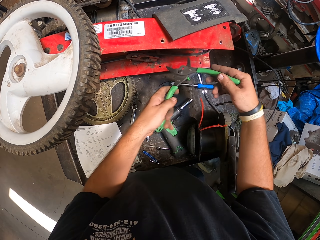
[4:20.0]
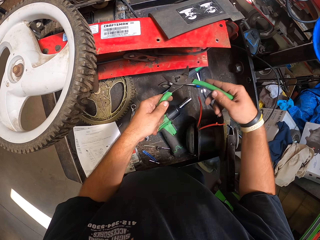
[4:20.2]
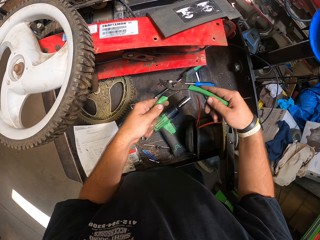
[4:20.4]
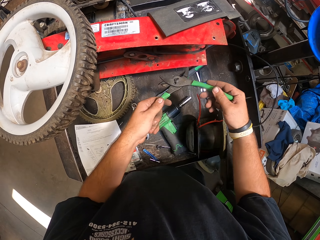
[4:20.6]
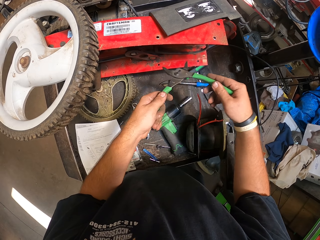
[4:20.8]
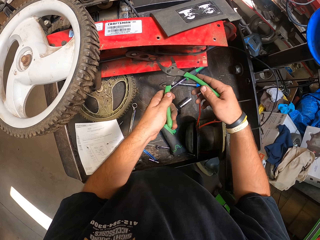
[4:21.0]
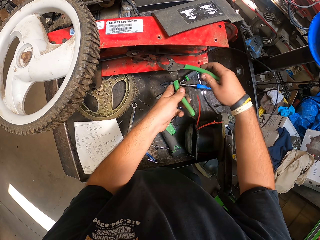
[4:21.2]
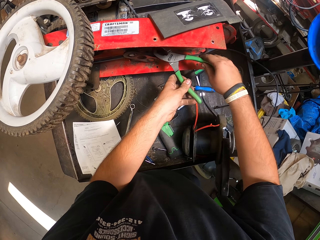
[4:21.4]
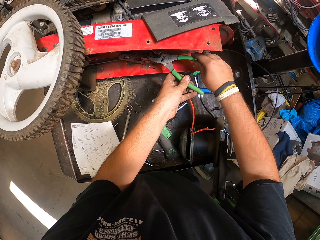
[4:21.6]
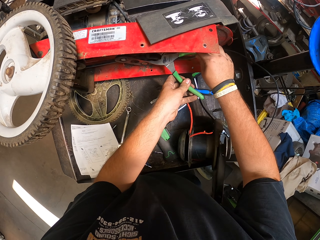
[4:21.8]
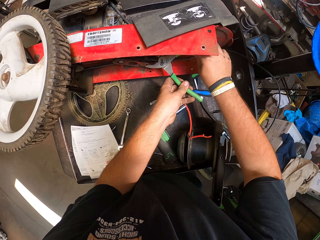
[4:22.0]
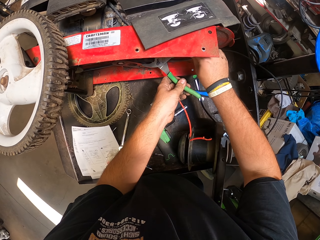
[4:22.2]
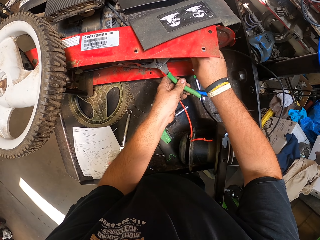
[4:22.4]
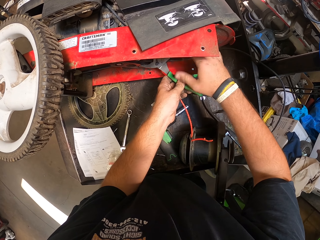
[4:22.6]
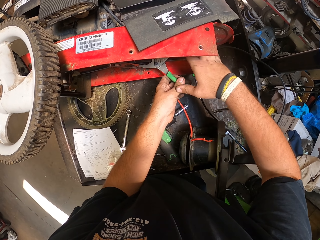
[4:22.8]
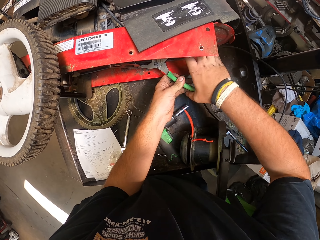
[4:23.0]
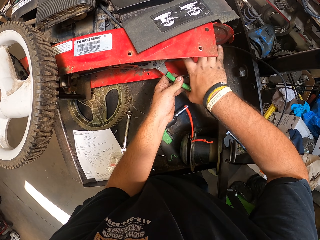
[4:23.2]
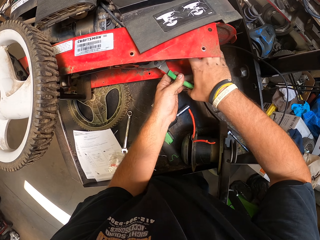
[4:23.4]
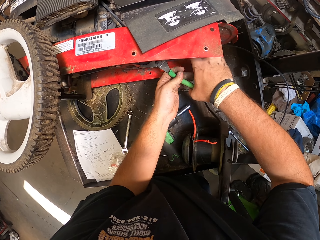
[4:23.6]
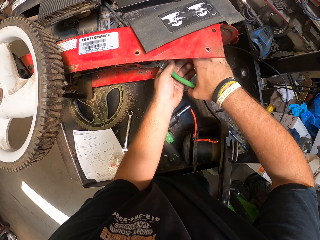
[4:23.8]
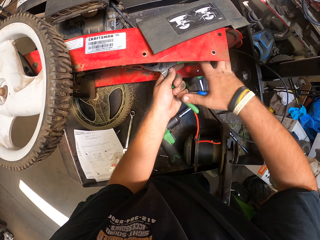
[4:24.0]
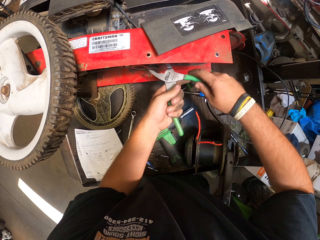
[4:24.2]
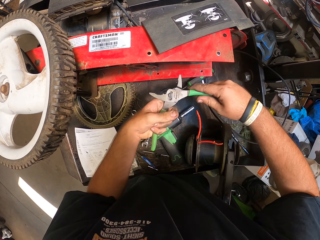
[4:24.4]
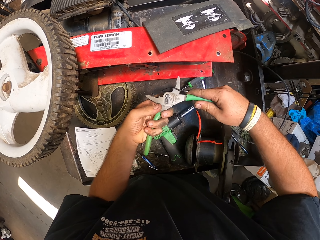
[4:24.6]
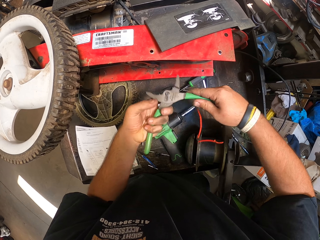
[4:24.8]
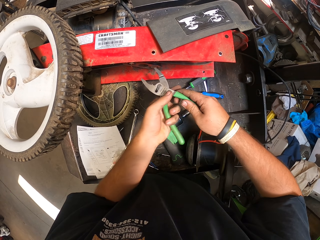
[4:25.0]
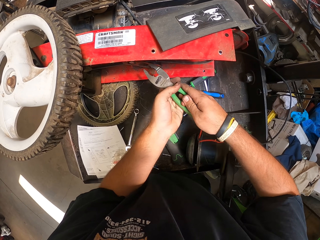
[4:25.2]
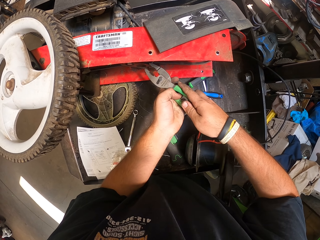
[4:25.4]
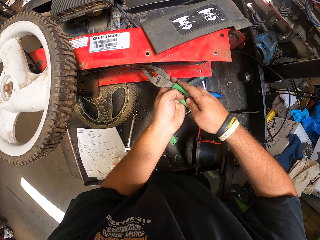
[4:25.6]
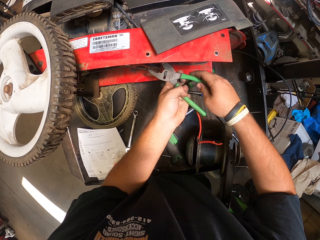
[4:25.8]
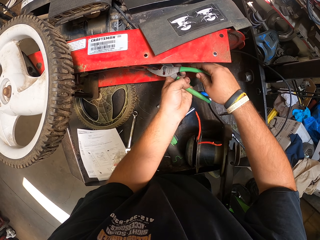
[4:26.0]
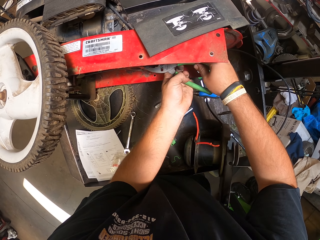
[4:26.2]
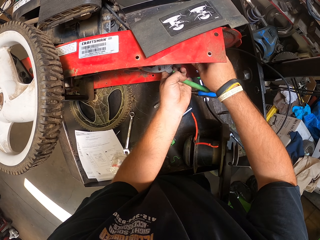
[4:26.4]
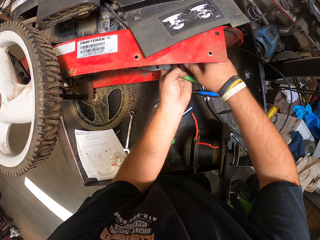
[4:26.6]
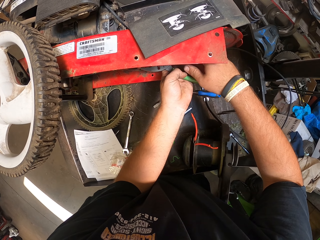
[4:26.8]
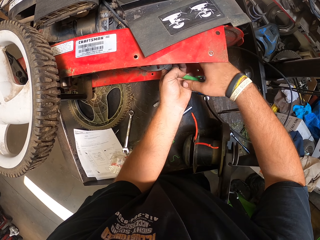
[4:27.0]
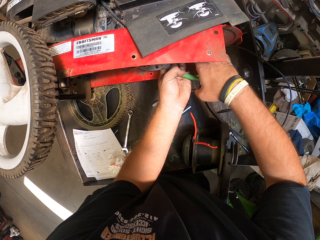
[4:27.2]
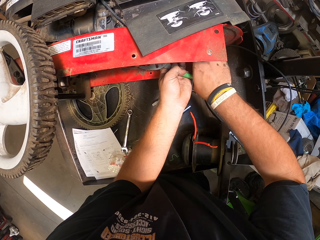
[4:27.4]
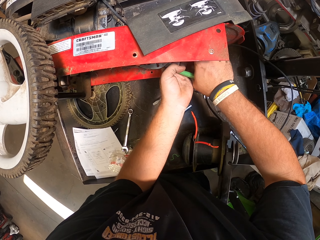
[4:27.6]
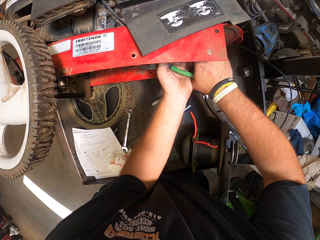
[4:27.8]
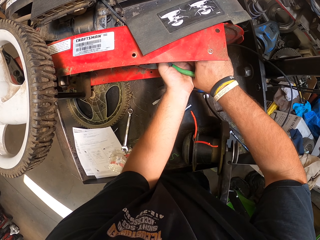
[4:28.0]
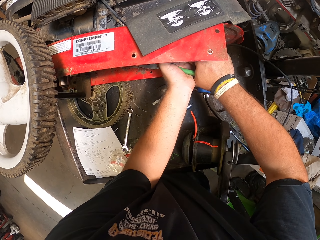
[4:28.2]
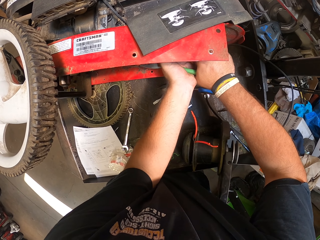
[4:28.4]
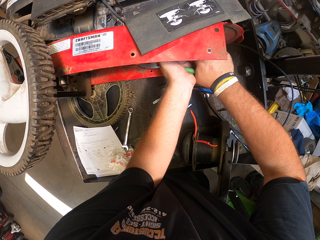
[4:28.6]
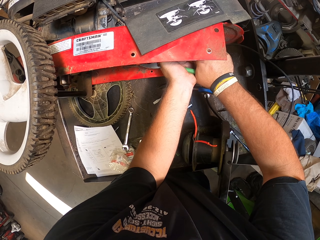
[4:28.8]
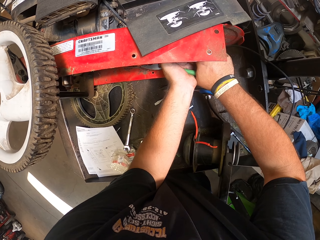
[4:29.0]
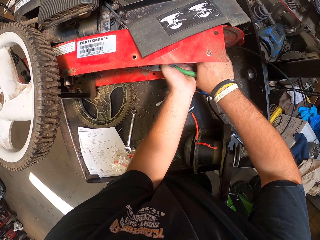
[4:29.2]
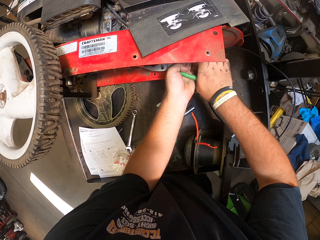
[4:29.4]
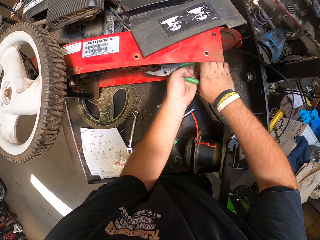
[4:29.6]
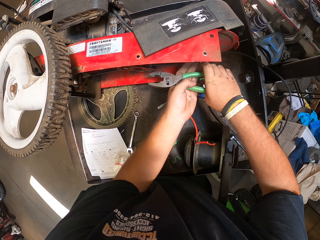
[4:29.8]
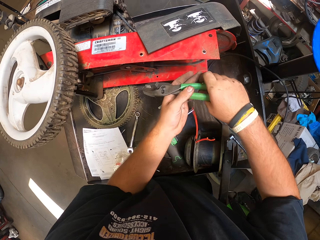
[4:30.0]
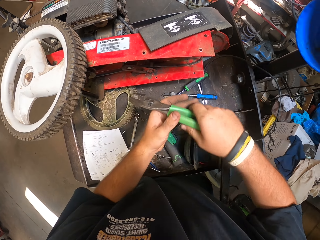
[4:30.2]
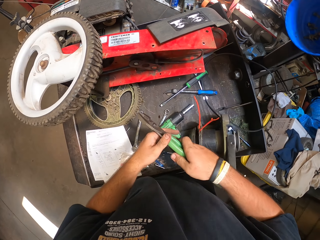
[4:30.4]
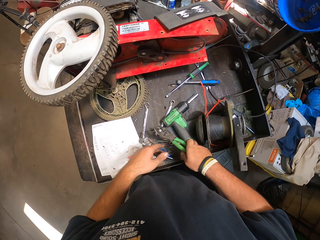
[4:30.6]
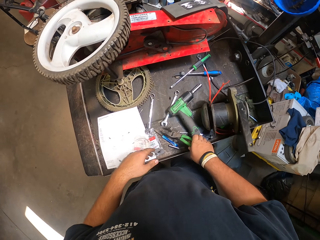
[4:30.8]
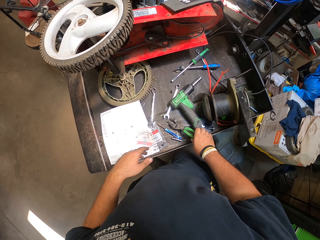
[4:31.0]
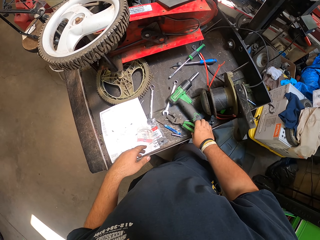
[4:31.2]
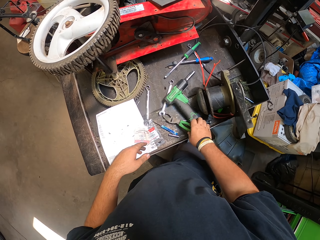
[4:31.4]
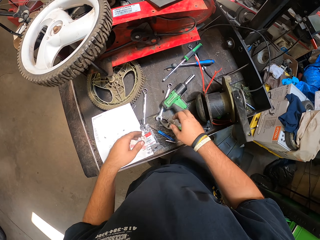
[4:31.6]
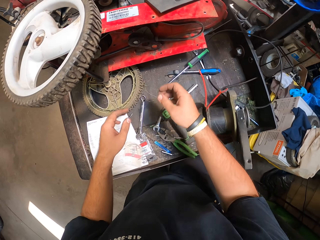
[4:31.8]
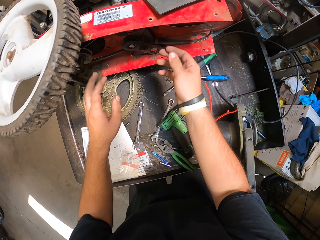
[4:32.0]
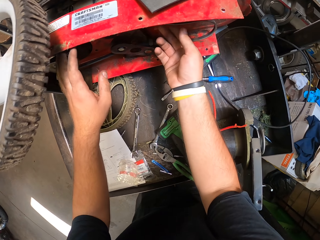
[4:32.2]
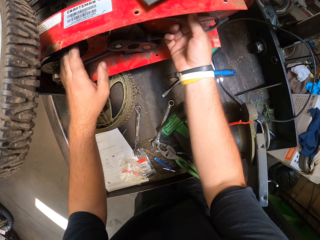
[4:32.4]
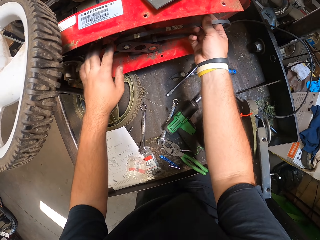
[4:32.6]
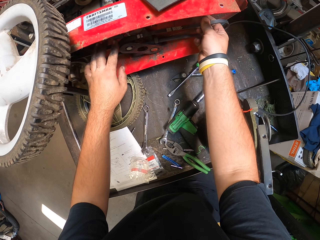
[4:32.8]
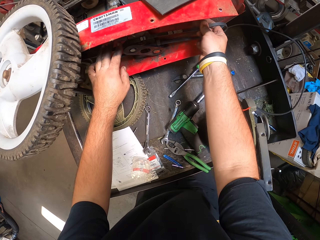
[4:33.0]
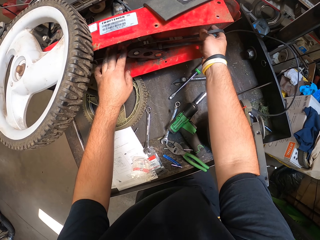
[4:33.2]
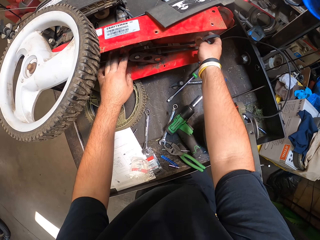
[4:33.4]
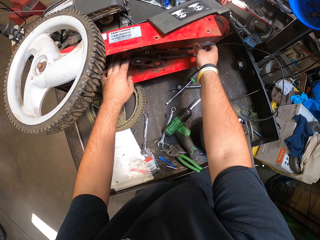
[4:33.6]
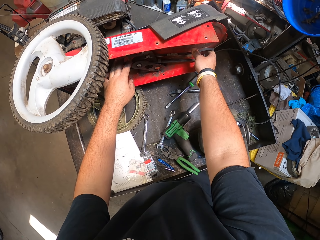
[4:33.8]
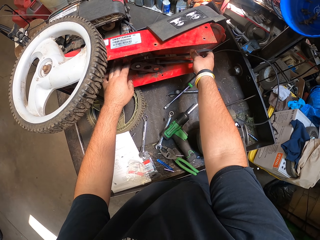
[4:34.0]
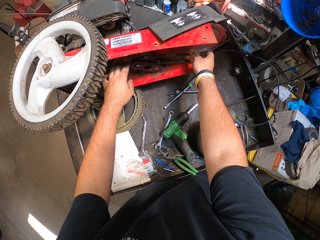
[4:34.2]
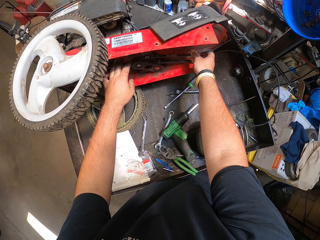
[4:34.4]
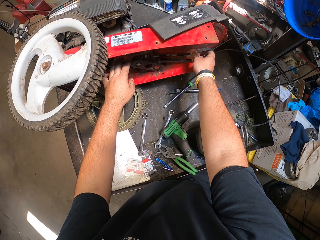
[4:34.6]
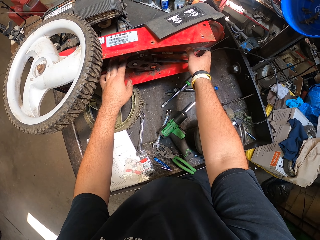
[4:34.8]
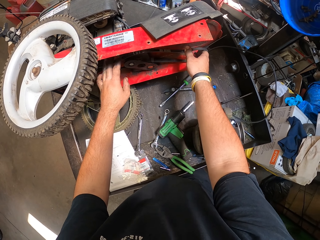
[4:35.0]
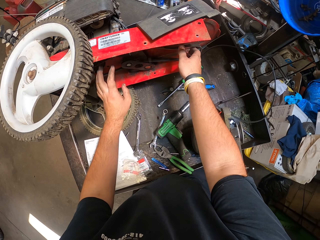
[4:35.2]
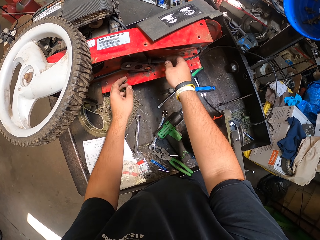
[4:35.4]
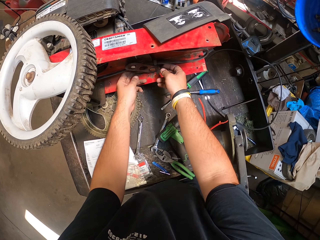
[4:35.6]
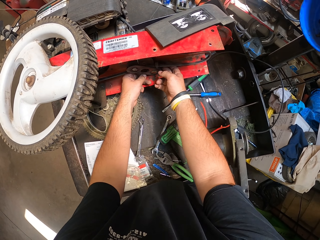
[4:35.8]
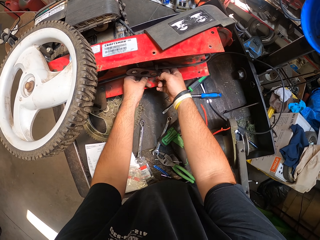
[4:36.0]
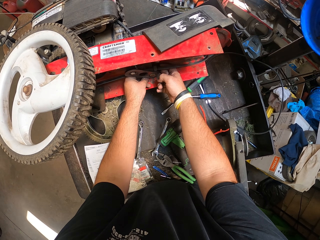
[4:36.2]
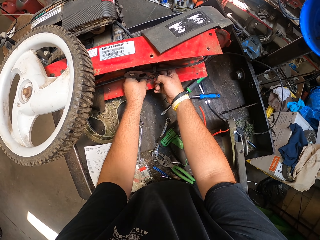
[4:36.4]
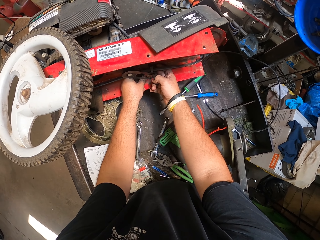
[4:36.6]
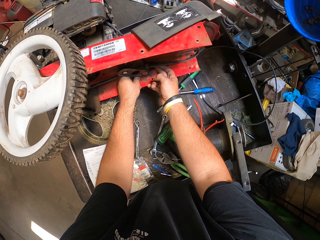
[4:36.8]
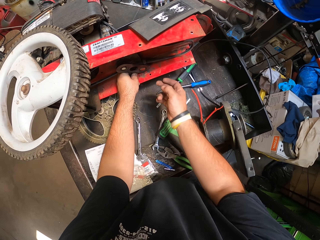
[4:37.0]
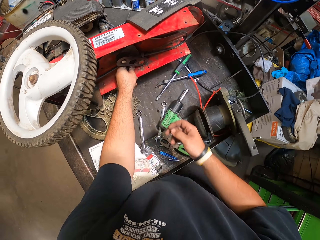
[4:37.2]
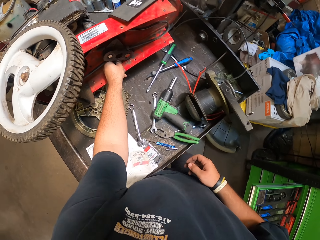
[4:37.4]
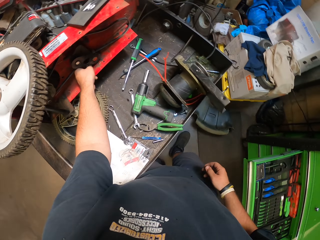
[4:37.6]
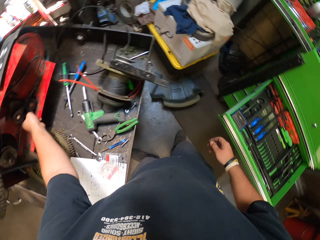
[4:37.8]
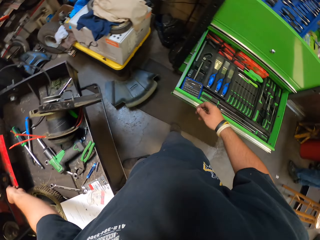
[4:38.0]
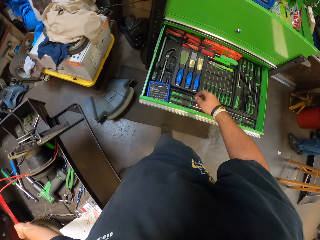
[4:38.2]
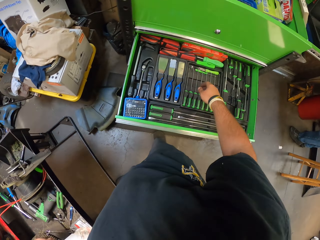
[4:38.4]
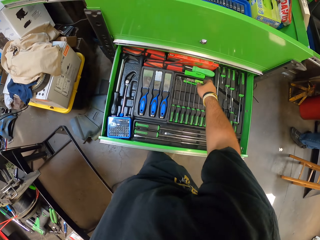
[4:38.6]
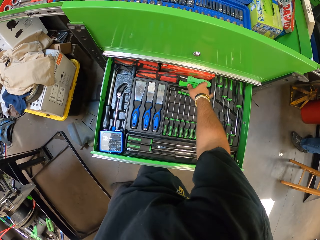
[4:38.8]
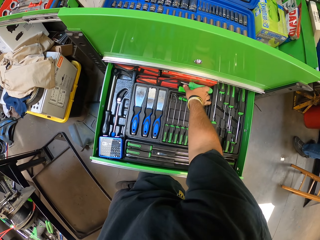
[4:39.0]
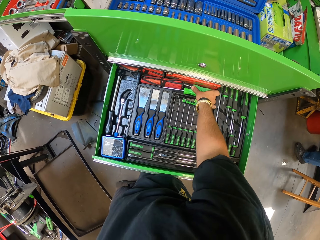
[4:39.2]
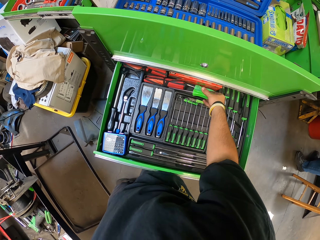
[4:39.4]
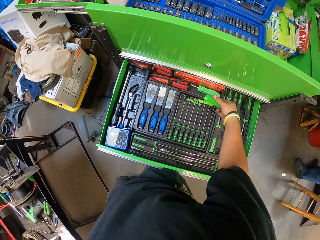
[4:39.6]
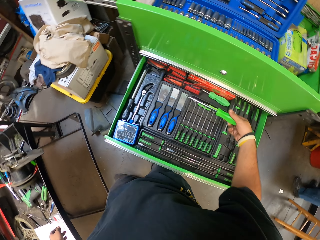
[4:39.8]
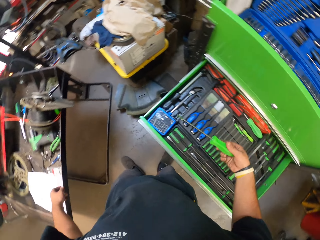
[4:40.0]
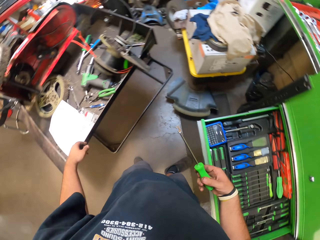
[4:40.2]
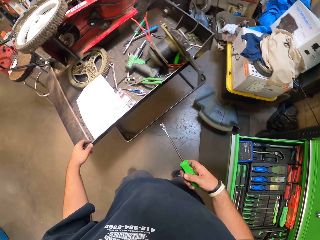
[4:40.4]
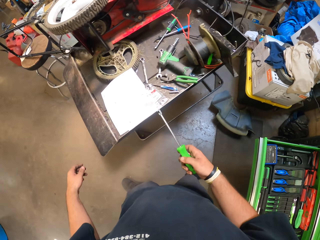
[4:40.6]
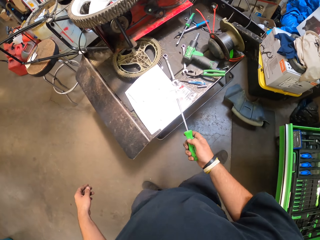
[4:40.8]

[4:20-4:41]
The camera wearer adjusts the pliers. He holds the roller with the pliers. He adjusts the pliers. He holds the roller with the pliers. He puts the pliers on the surface. He adjusts the rubber belt. He looks at the lawn mower. He stretches his hands. He touches the roller. He turns to the toolbox. He picks up a screwdriver with his right hand.
